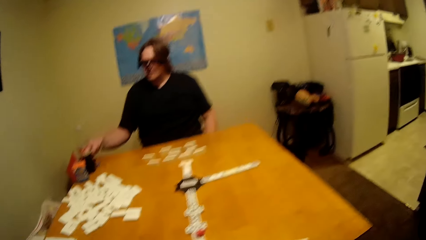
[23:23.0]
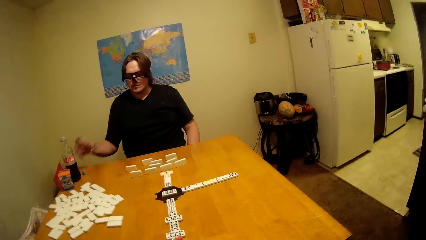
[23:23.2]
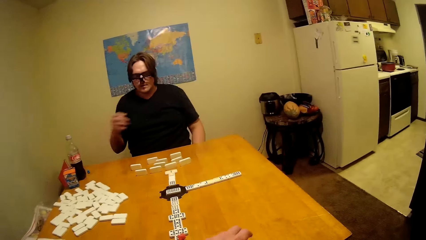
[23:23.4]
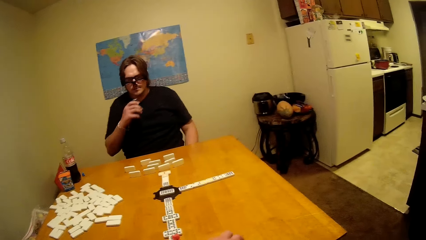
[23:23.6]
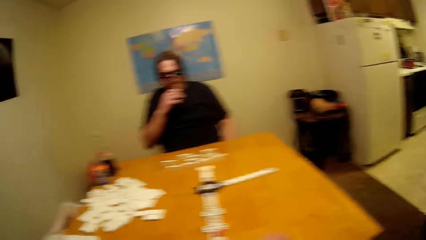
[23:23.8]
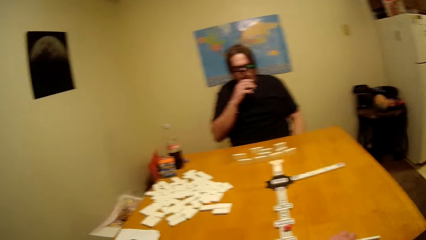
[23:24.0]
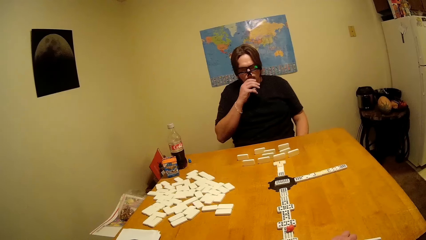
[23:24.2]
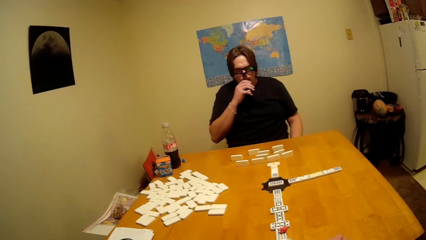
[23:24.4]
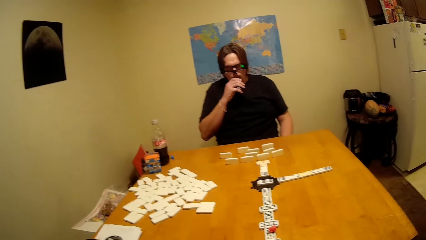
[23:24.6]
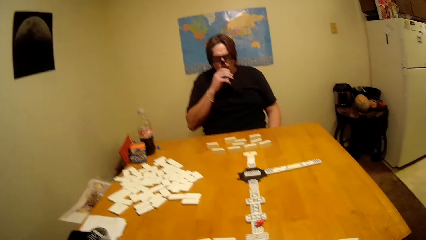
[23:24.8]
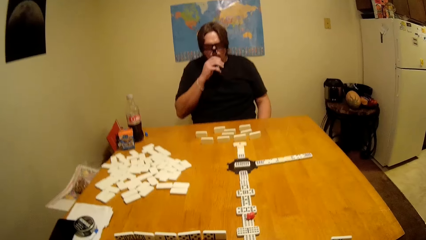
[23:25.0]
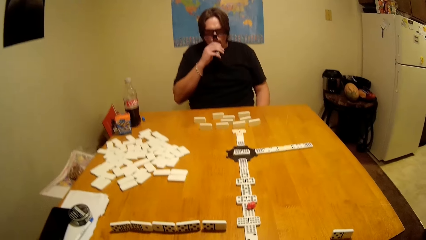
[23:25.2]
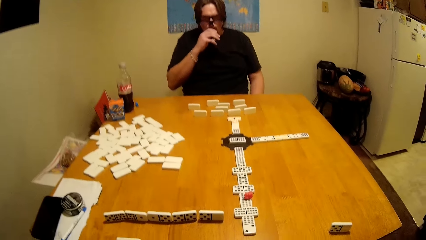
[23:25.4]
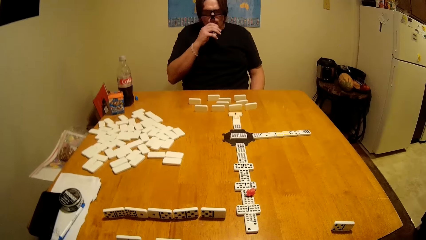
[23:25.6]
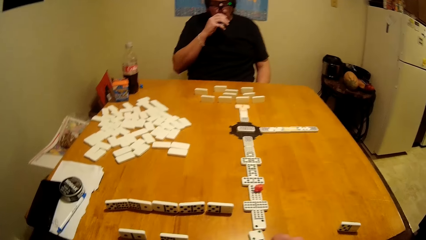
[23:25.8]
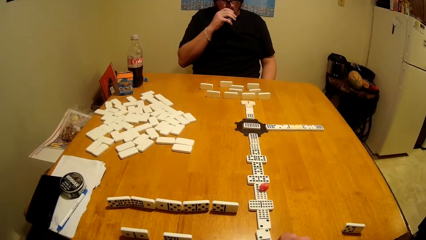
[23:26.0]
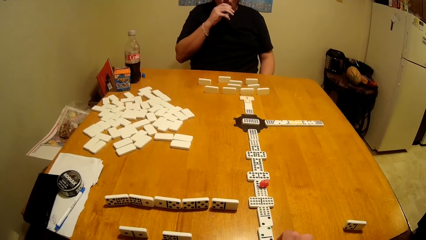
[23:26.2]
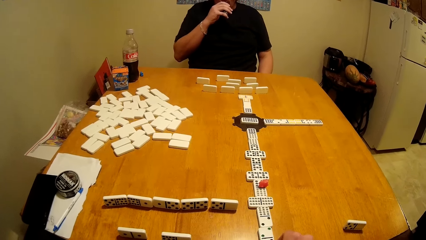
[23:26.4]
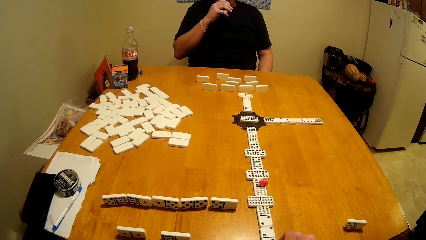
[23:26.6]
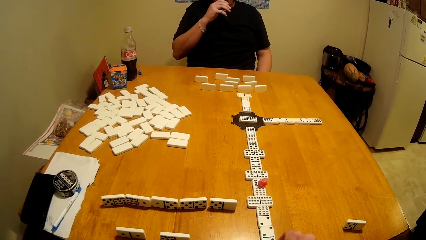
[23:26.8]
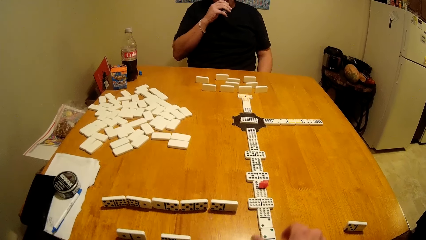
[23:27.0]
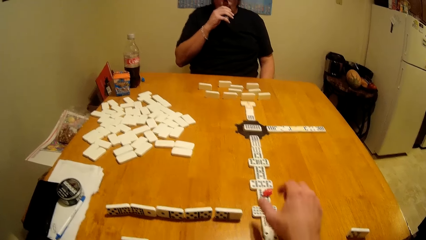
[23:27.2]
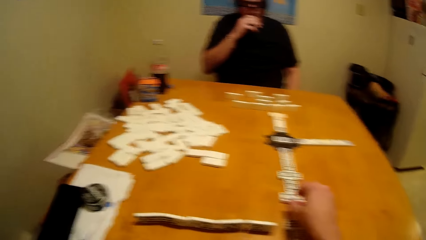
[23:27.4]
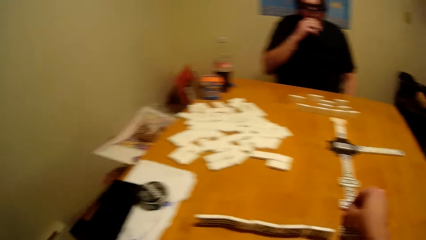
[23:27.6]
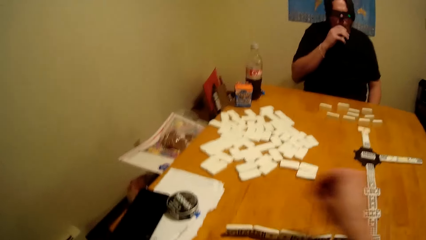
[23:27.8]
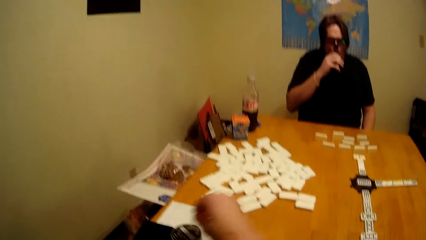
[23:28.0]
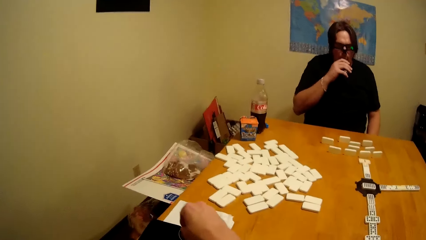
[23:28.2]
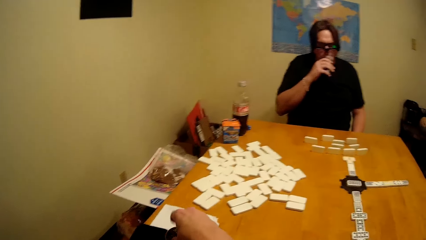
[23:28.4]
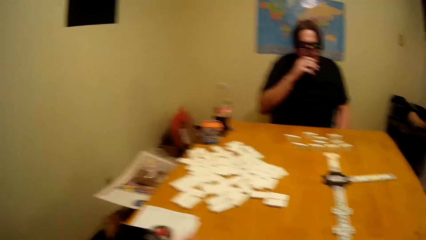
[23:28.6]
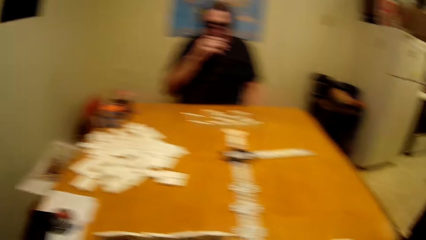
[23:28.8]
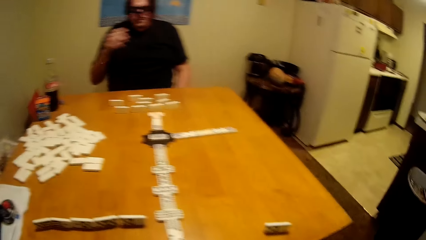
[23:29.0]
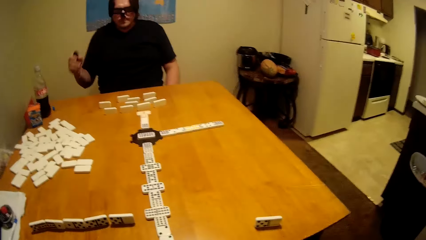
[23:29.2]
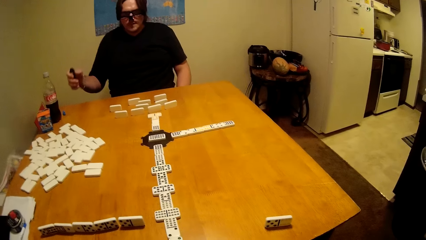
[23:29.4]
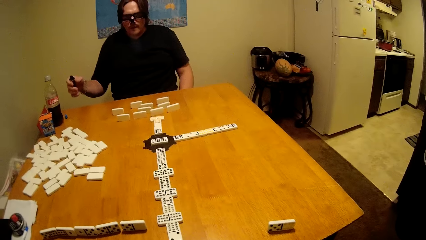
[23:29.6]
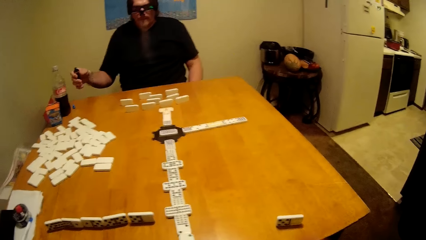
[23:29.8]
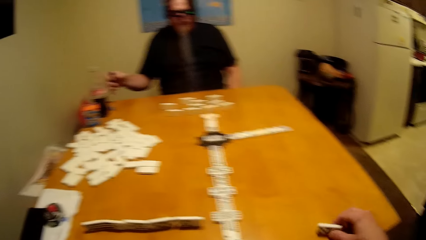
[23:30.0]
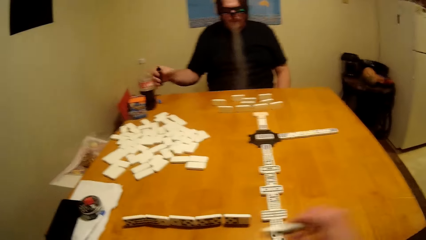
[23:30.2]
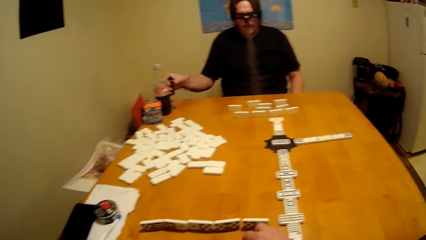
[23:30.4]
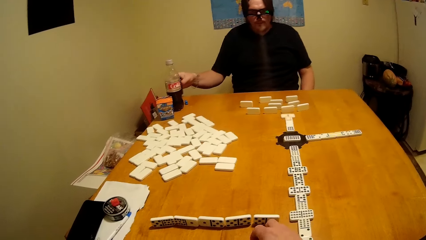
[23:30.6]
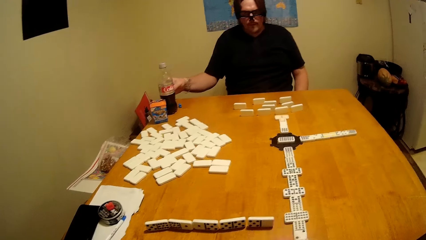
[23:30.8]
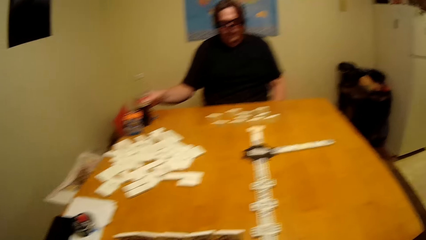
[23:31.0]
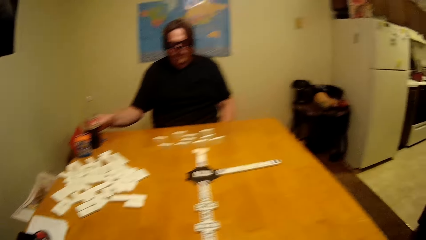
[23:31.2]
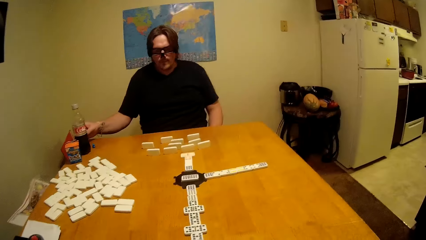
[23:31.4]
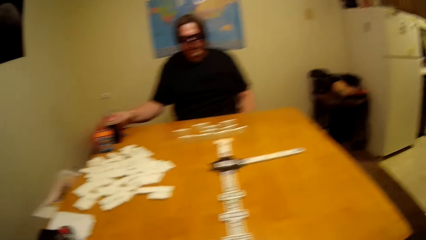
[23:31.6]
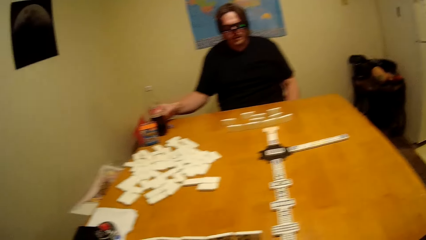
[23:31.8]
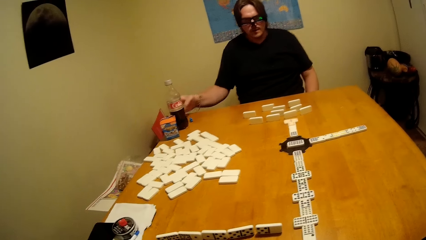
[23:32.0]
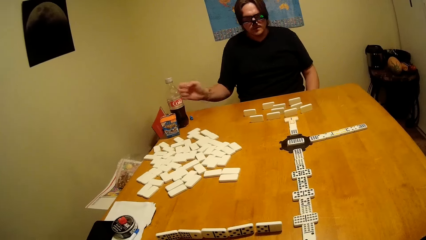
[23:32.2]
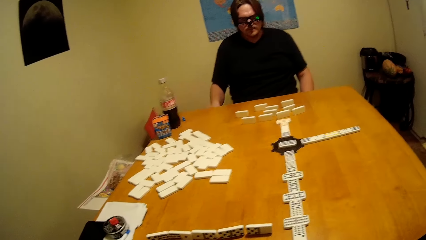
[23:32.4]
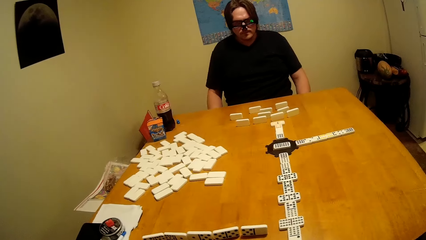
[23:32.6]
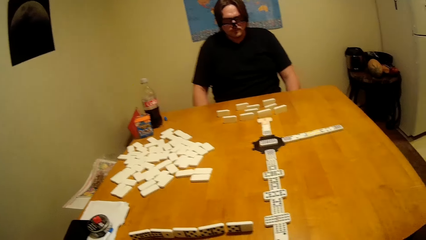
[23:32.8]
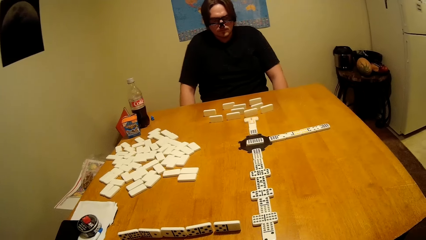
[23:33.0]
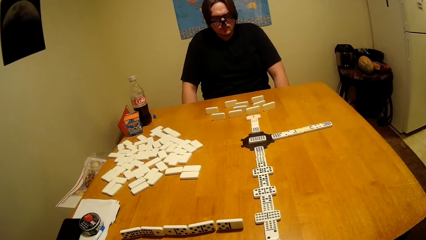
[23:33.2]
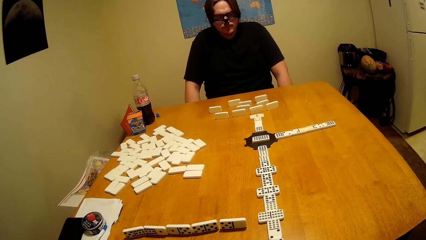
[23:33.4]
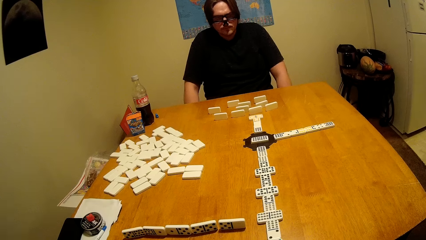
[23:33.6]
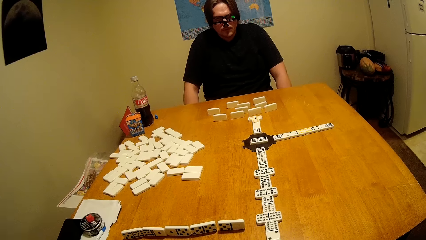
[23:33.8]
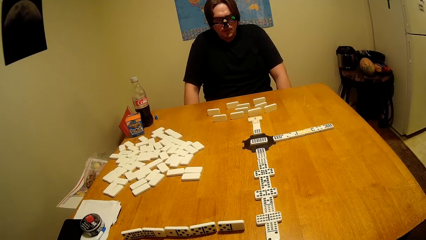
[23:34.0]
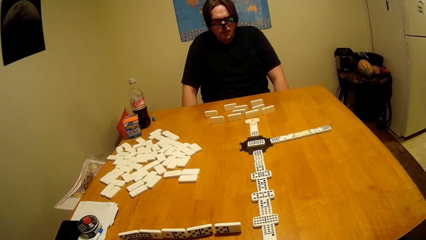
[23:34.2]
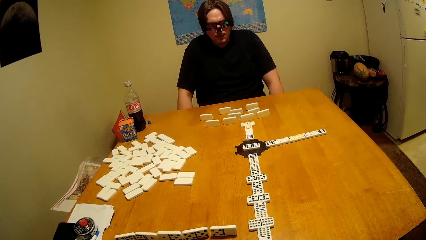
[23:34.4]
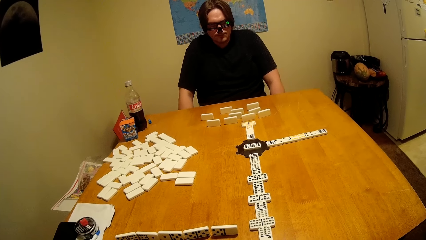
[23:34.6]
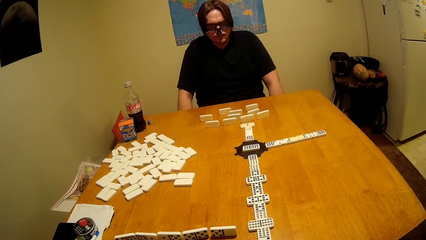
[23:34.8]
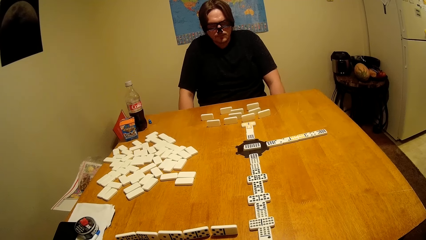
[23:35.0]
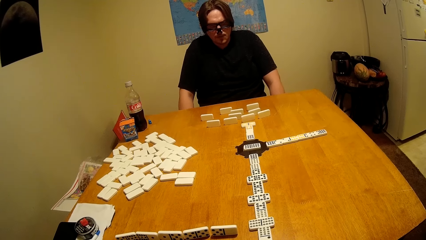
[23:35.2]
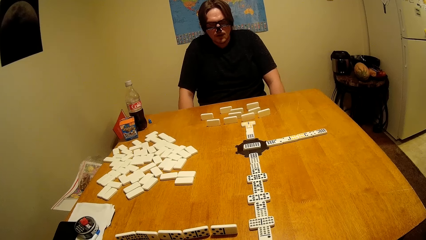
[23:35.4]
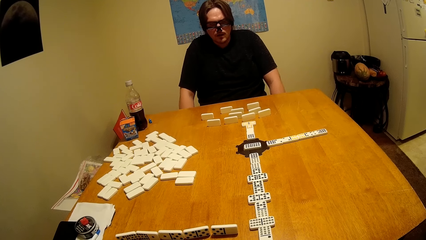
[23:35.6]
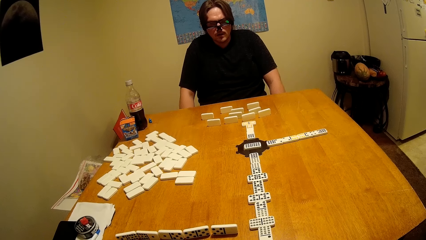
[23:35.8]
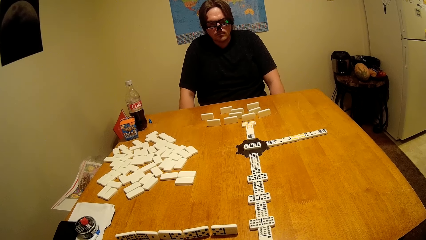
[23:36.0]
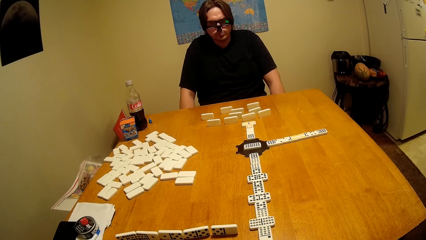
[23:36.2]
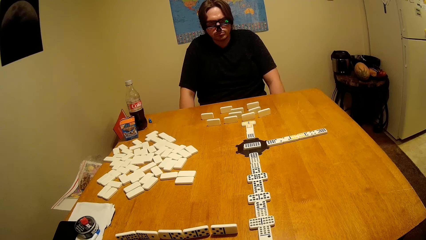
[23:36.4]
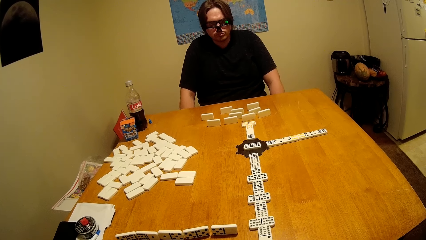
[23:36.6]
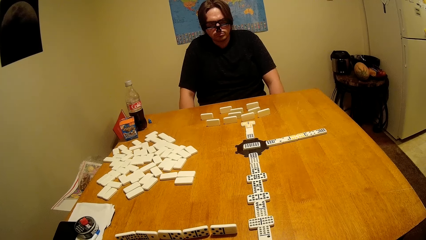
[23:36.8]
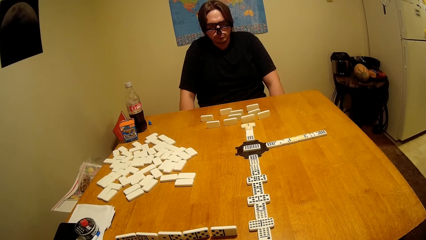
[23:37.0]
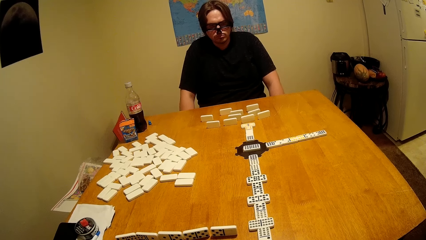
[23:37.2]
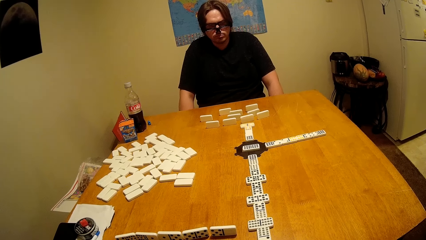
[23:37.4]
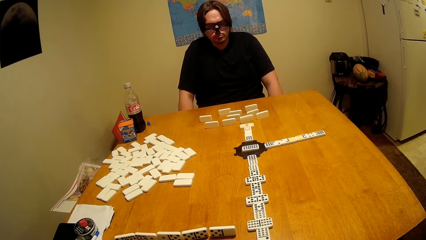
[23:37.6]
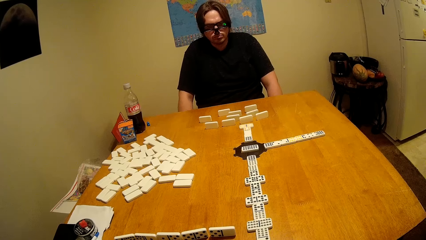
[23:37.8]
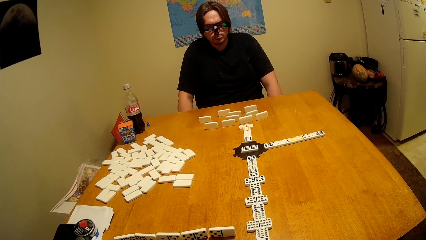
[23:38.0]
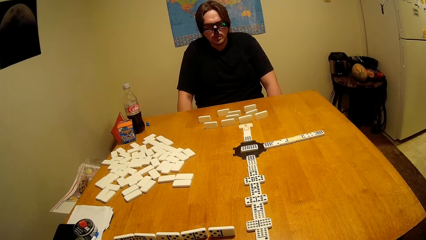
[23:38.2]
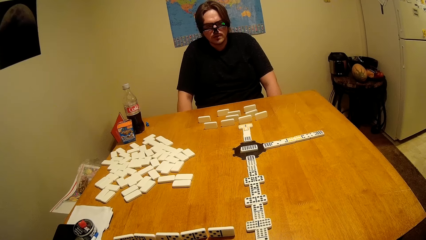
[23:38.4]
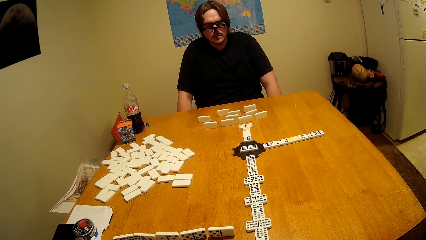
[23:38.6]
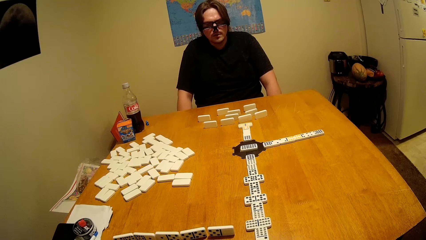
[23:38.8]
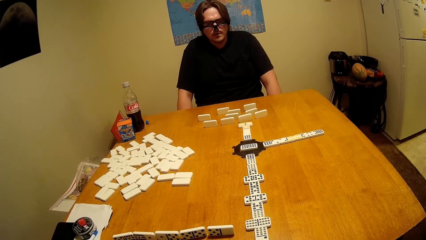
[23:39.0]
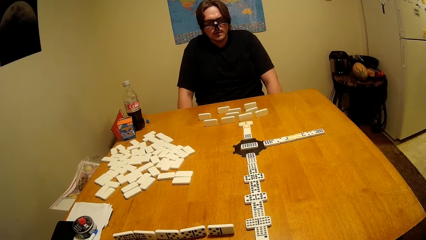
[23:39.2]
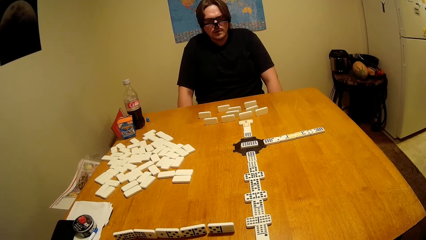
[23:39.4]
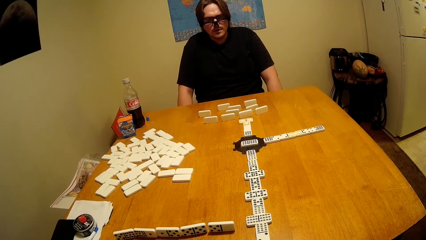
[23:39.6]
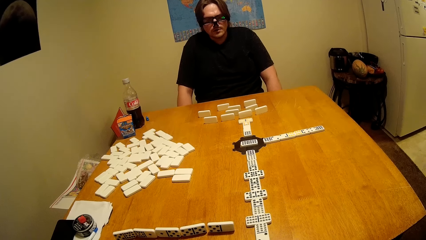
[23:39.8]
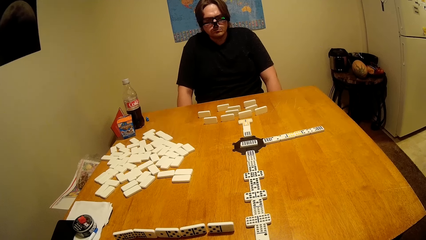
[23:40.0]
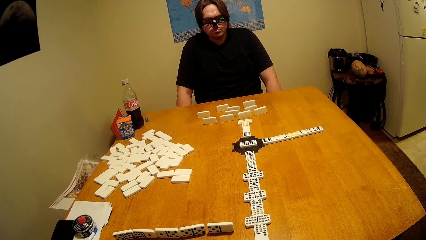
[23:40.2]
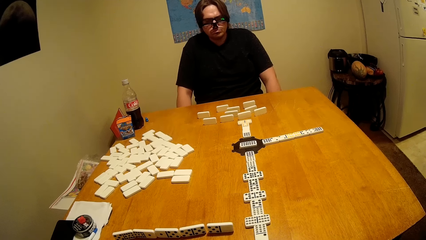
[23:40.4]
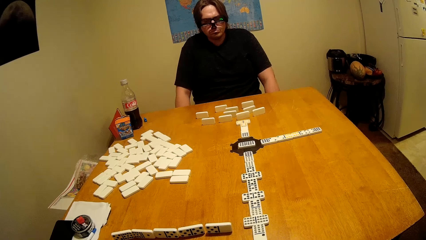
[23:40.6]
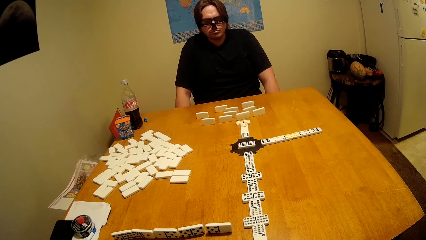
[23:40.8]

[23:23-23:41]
A person smokes. The camera wearer plays a dominoes game.
